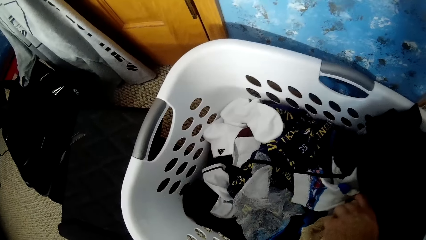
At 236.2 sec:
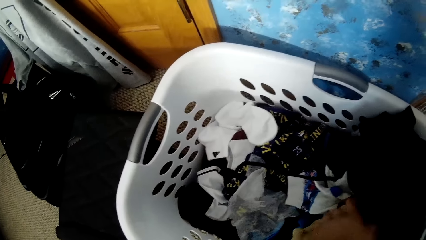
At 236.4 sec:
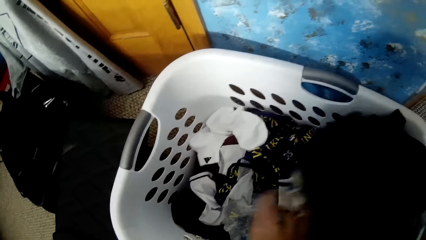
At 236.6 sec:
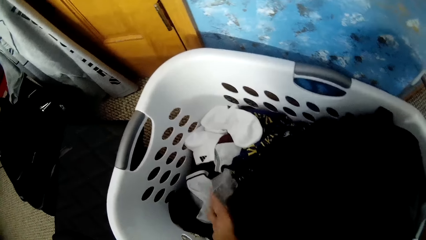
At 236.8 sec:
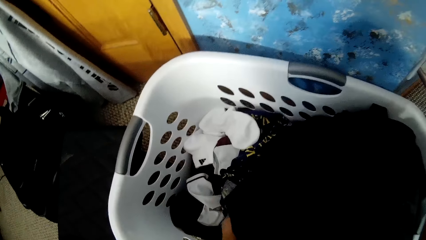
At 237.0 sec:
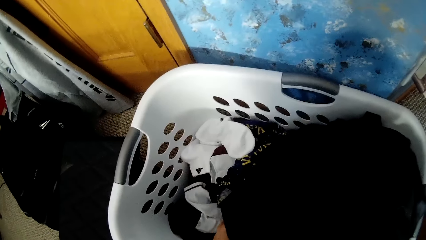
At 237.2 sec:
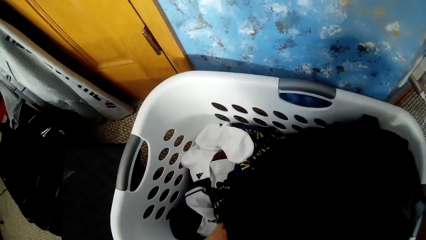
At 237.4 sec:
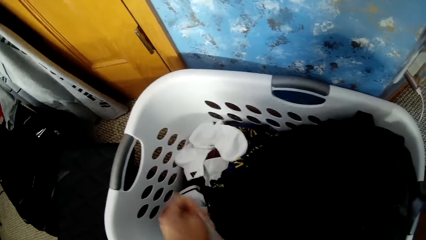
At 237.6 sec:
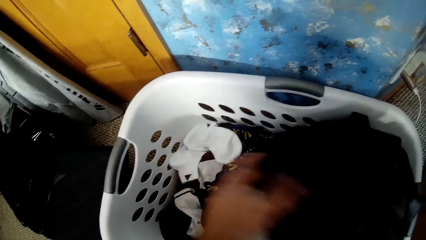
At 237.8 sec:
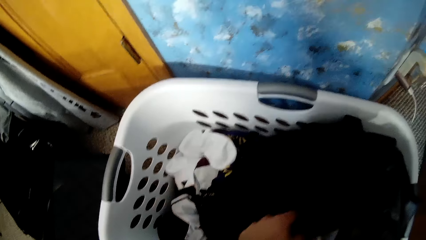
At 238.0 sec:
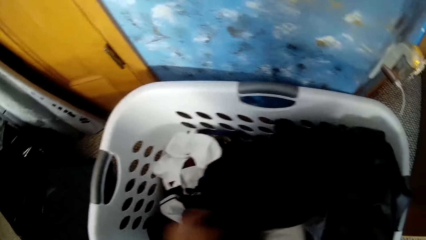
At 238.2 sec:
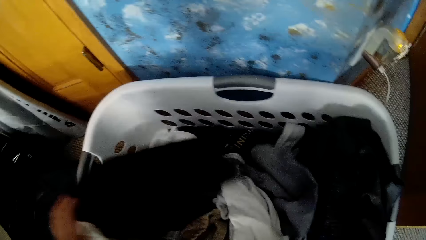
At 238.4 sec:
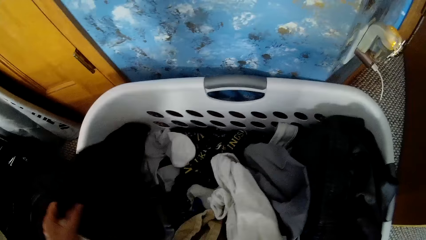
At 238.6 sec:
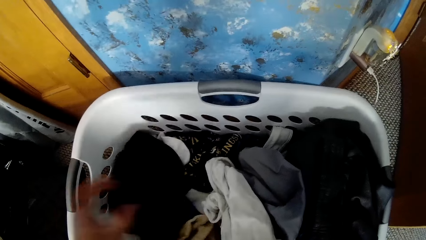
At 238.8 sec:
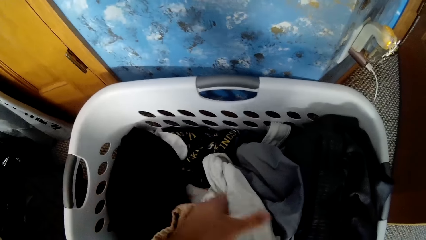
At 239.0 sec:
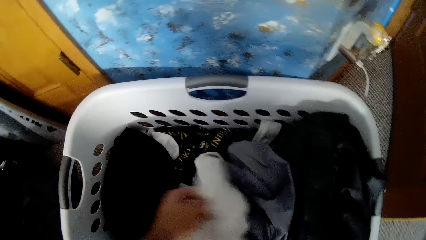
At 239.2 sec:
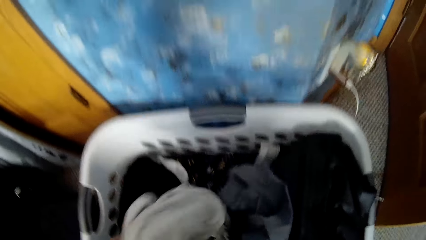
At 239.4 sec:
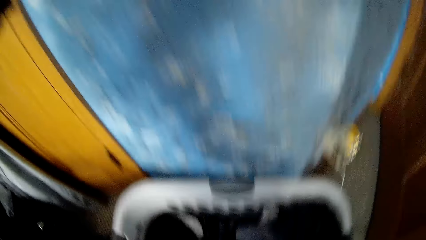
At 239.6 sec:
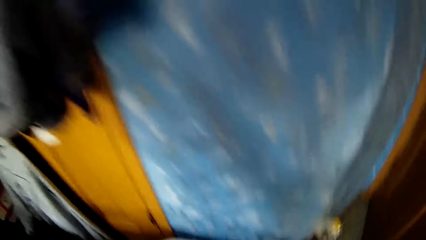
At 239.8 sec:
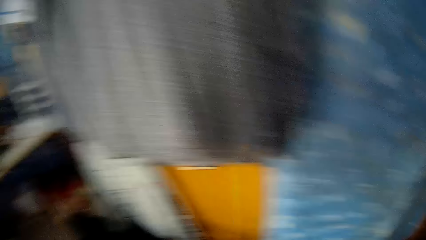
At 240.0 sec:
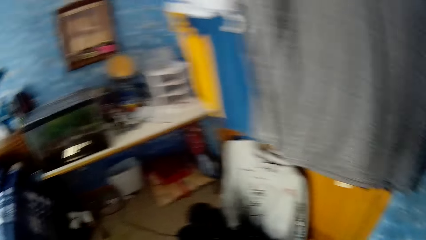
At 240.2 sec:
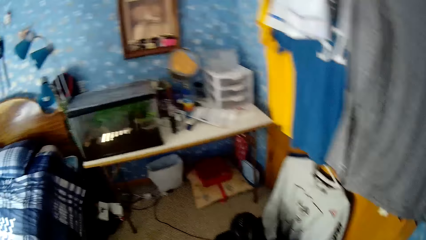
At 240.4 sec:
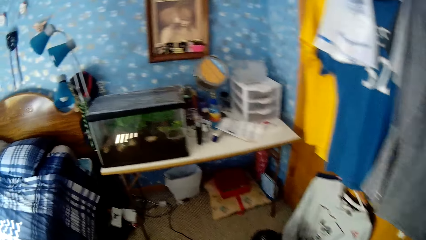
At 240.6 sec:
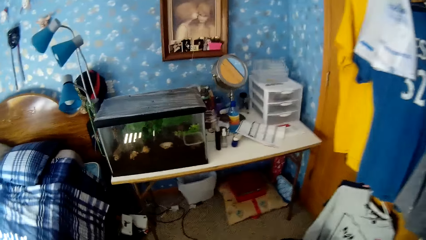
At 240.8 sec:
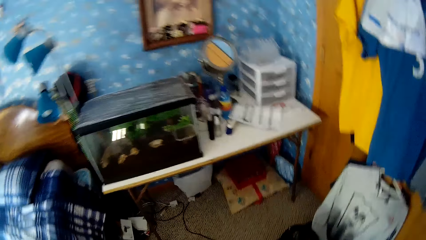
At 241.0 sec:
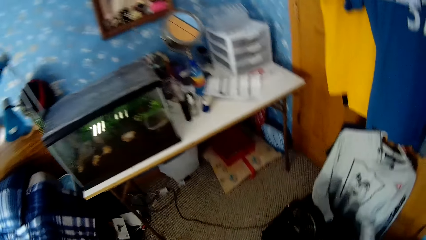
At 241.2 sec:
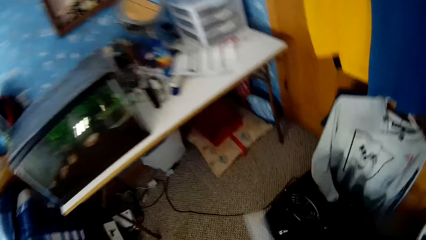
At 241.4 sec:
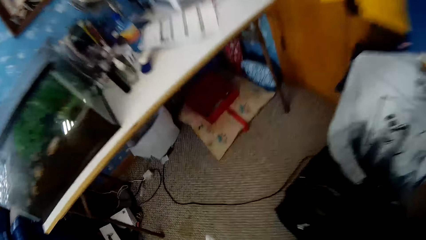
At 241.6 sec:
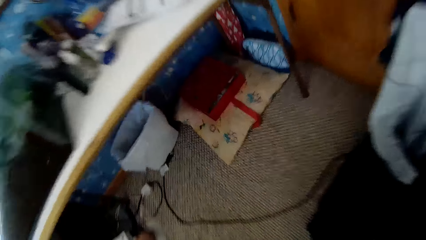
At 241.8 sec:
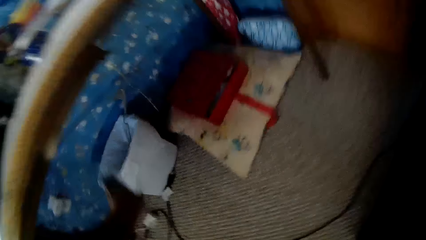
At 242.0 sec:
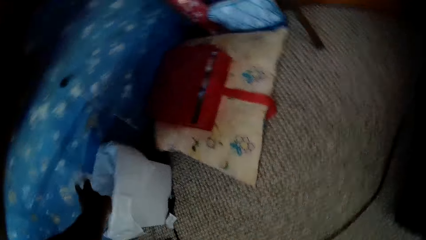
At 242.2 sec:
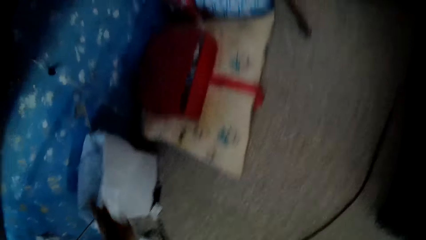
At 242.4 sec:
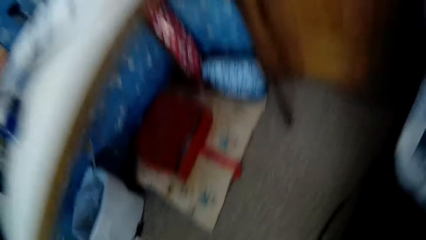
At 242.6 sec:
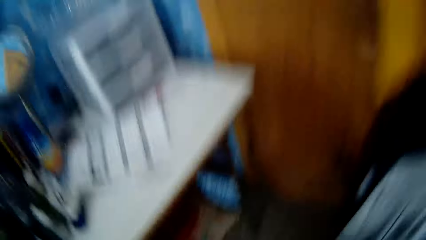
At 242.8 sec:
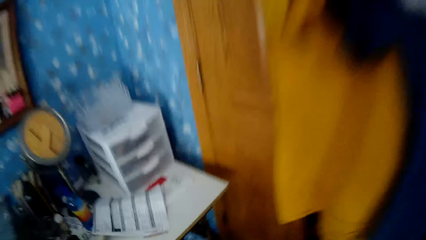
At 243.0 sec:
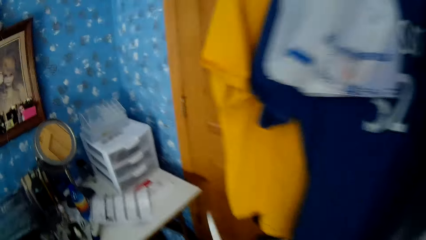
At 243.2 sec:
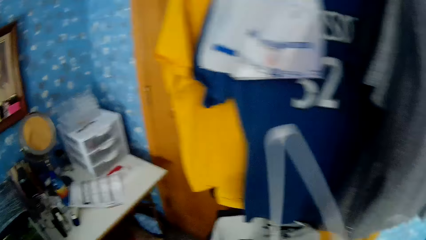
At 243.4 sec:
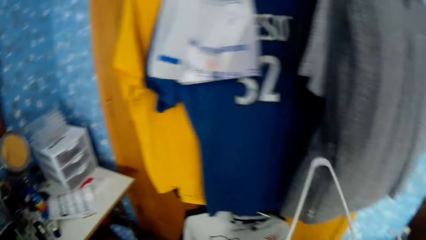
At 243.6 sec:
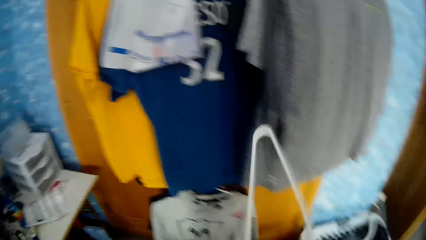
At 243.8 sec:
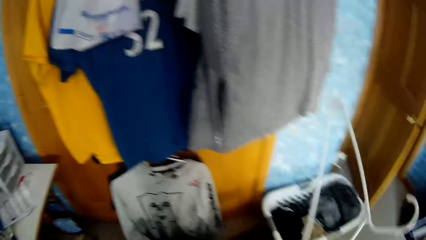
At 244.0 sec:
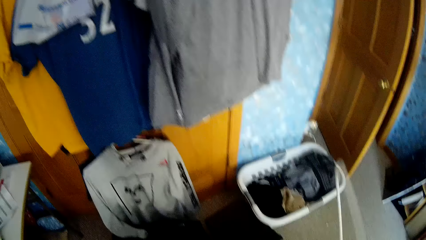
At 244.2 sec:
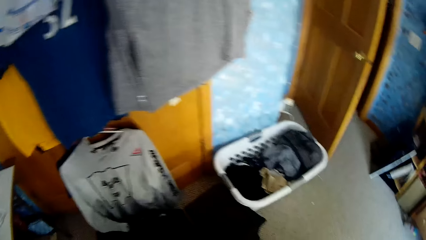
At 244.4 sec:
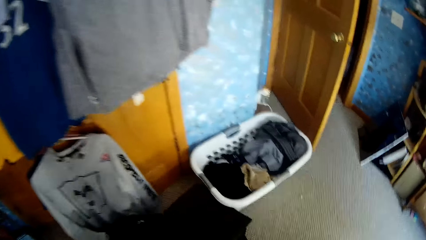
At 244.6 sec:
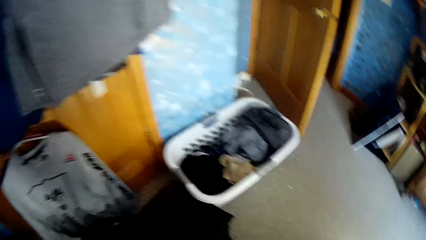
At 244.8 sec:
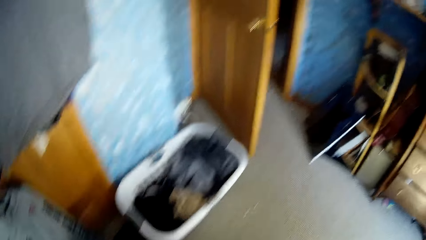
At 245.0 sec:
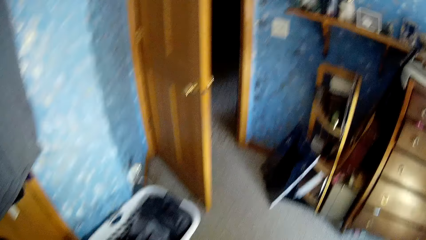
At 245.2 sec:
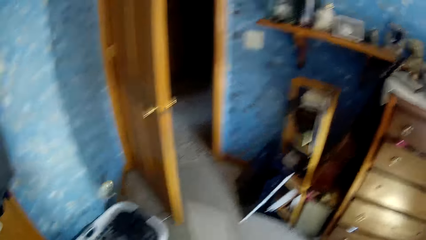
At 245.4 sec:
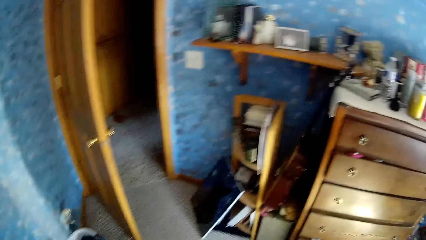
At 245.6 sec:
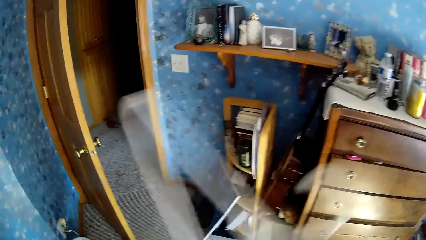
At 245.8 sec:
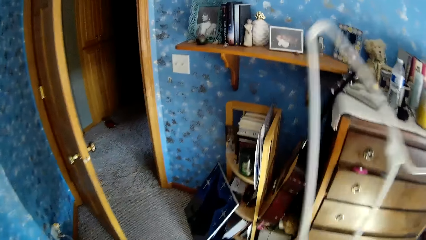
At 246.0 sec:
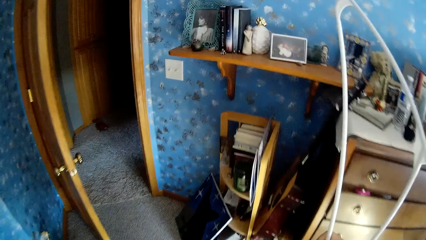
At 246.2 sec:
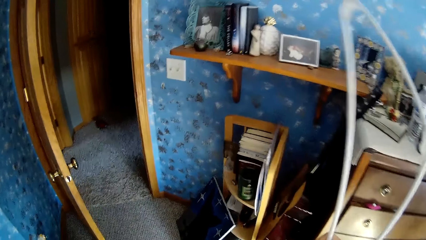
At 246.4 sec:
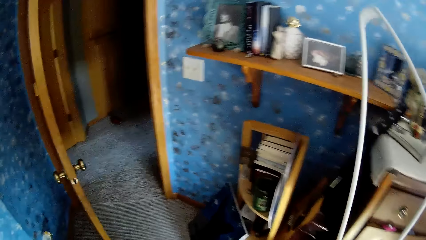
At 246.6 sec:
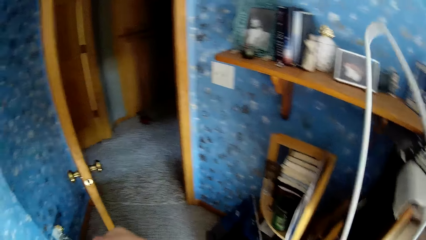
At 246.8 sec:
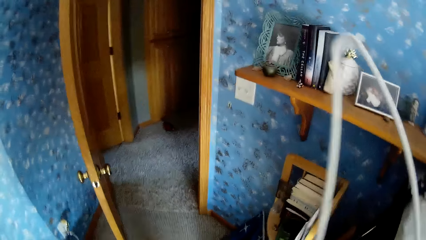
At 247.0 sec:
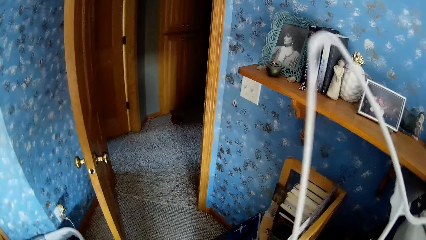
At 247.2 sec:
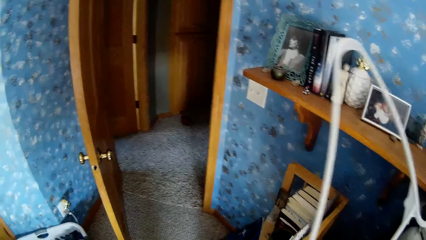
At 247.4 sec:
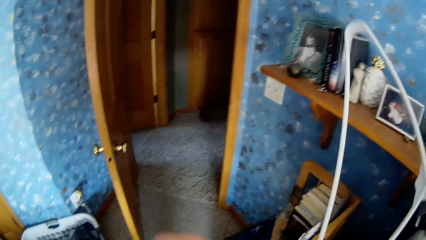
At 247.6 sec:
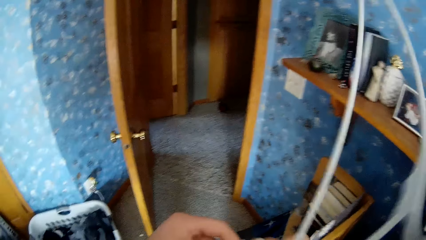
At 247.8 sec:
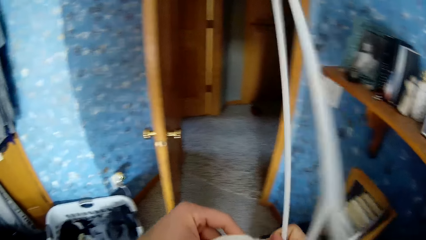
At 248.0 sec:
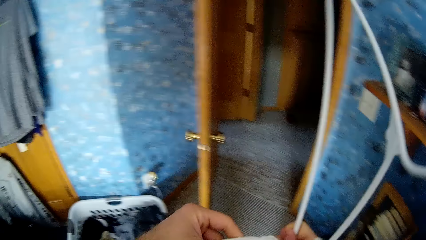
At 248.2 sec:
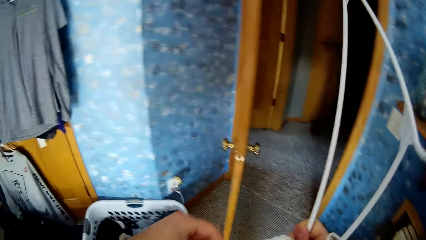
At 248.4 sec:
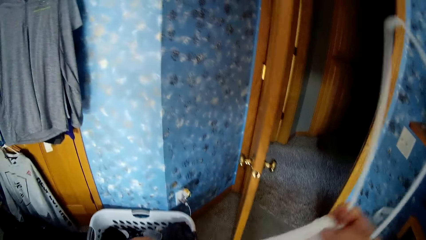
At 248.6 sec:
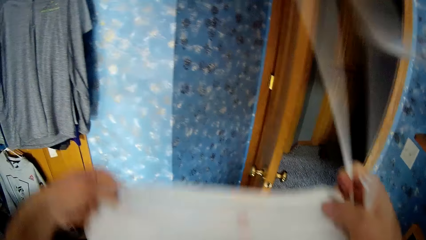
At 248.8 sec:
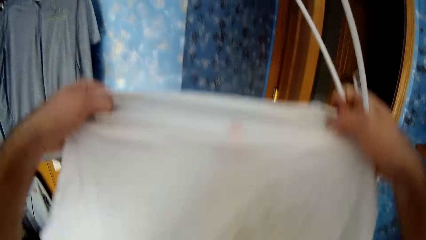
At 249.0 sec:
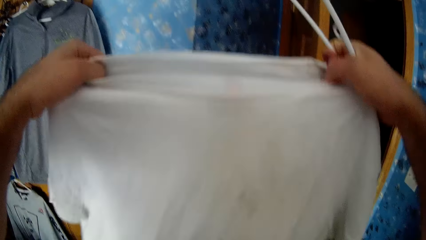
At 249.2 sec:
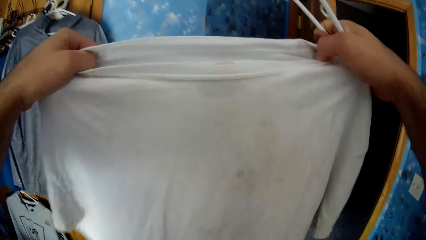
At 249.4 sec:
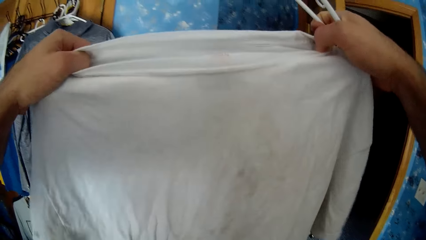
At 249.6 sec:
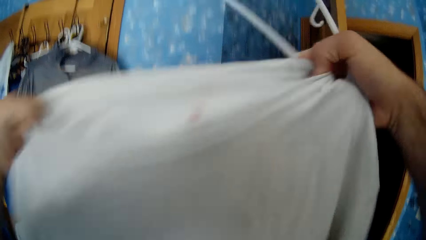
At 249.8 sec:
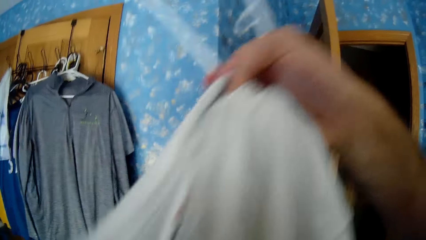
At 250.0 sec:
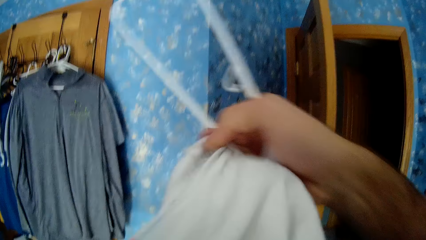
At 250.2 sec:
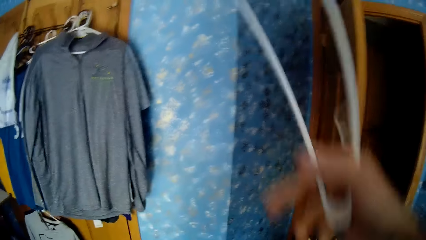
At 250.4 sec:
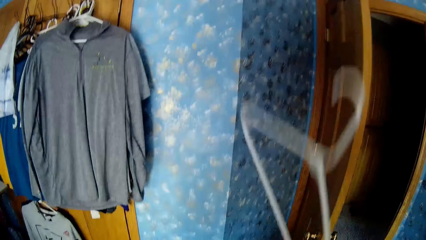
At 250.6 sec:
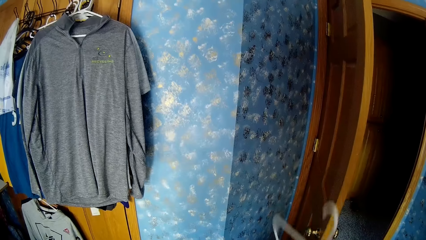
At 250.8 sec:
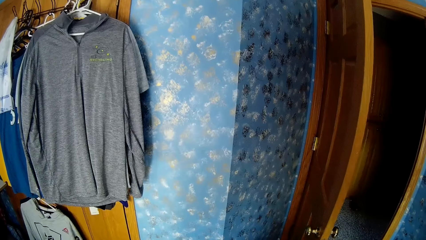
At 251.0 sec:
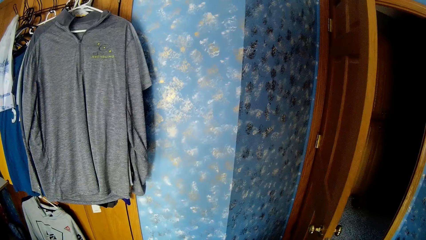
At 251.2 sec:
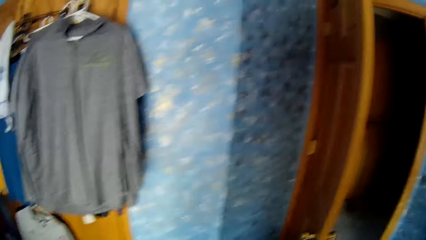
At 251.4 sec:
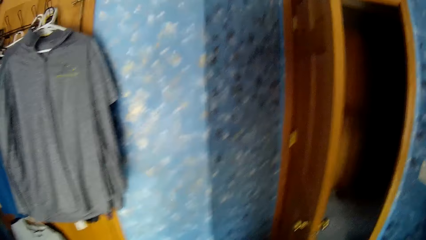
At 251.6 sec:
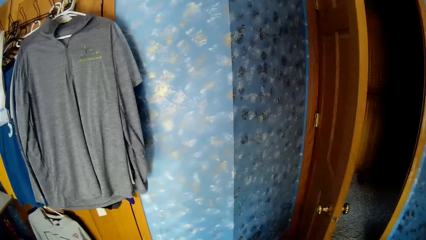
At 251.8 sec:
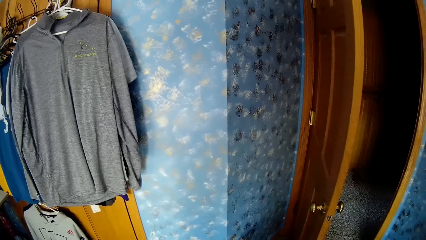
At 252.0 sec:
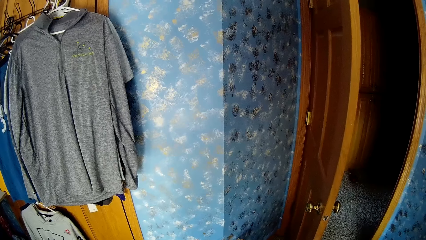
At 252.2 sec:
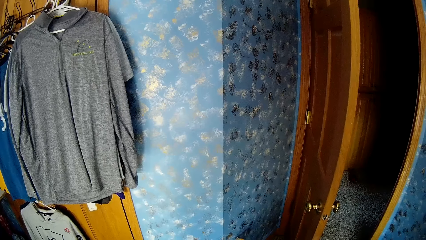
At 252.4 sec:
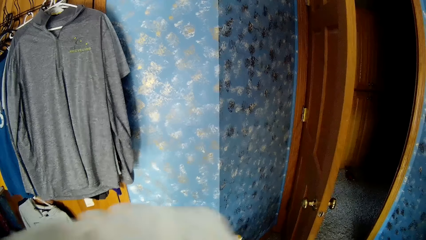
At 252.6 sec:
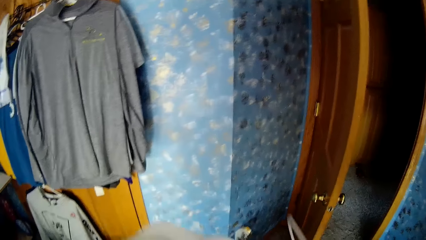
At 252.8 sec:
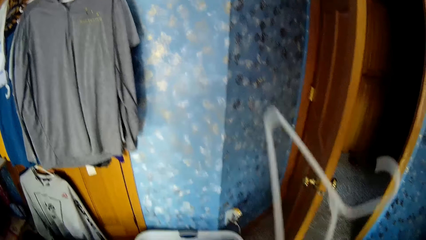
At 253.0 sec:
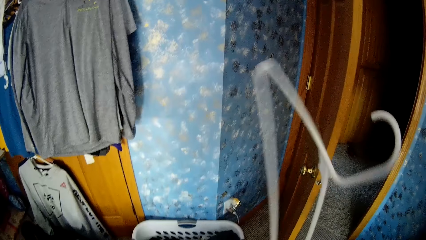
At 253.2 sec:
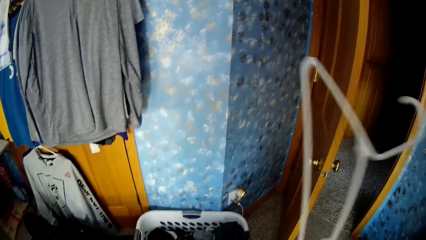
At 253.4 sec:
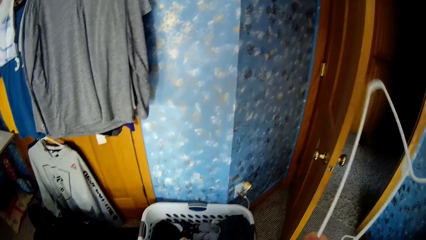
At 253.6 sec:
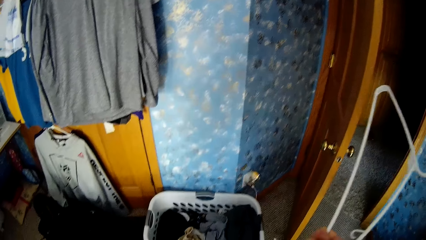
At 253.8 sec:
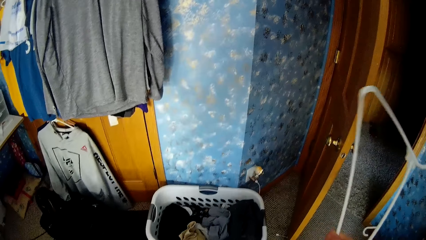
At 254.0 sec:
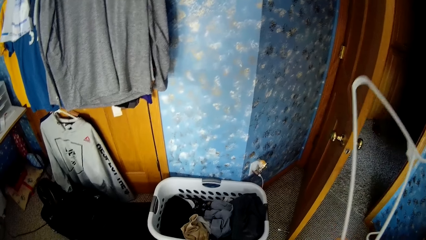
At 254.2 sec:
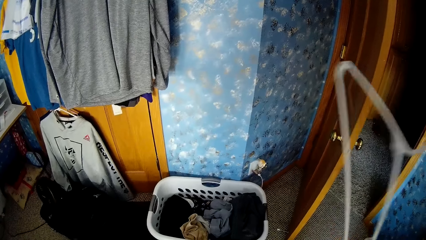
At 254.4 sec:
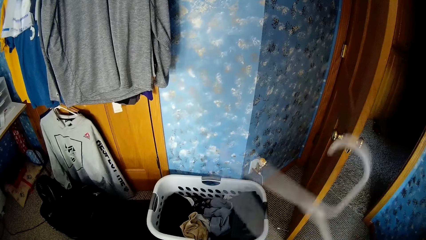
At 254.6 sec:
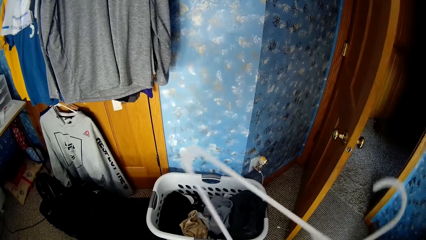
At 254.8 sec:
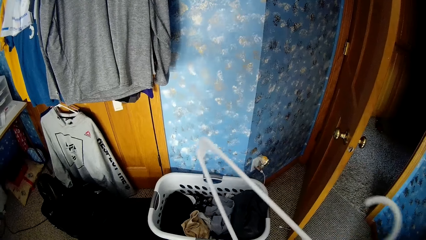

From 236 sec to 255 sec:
The camera wearer picks a second nylon in the laundry basket with his right hand. He picks an eighth cloth or cloth piece in the laundry basket with his left hand. He walks around the bedroom. He puts the second nylon in the bin with his left hand. He throws the cloth piece. He holds the eighth plastic hanger with his right hand. He looks around the bedroom. He inspects the eighth cloth or t-shirt with his hands. He fits the hanger on the t-shirt.
